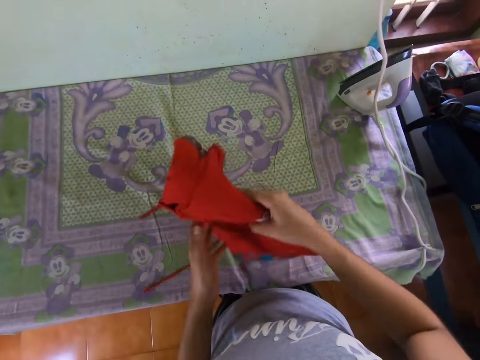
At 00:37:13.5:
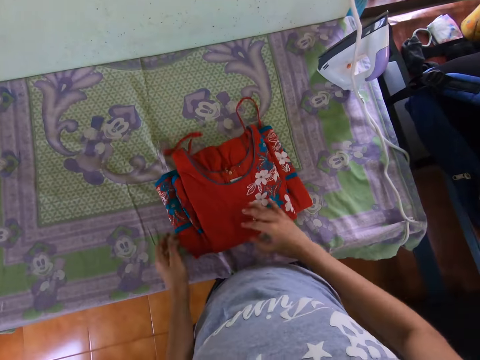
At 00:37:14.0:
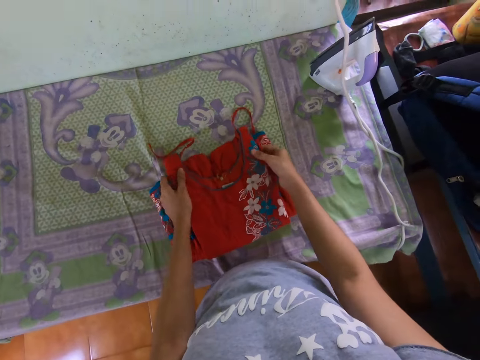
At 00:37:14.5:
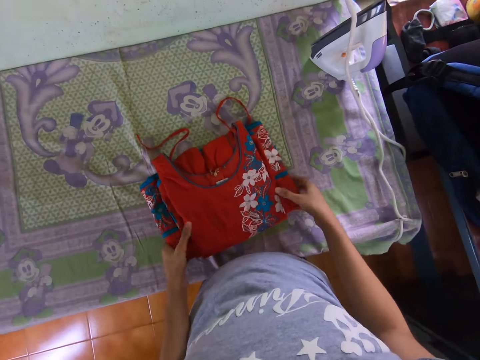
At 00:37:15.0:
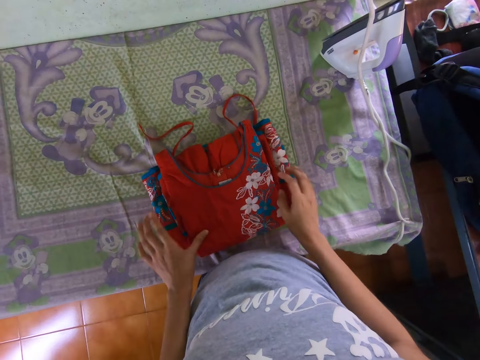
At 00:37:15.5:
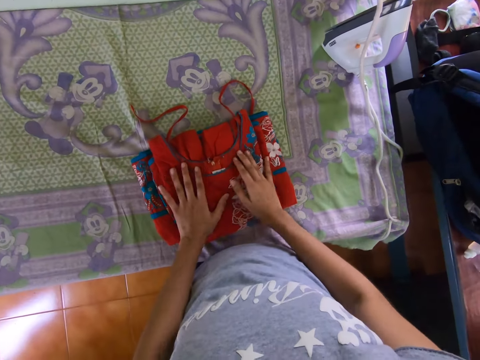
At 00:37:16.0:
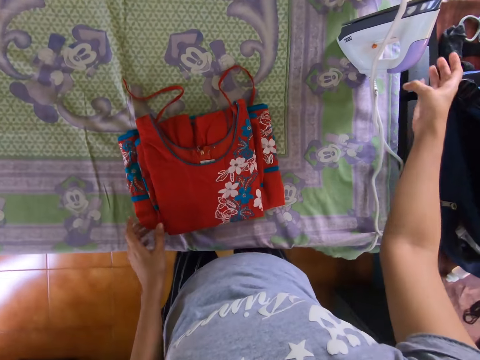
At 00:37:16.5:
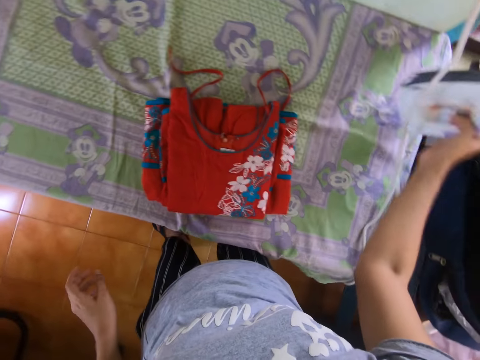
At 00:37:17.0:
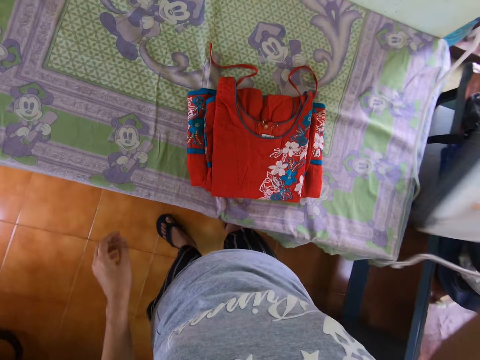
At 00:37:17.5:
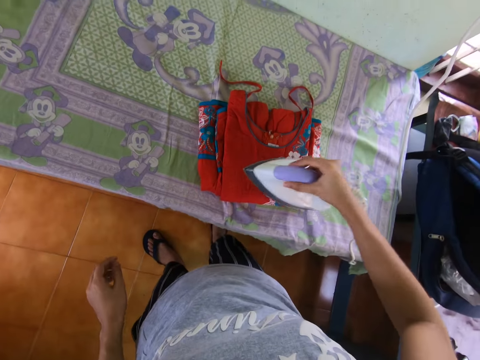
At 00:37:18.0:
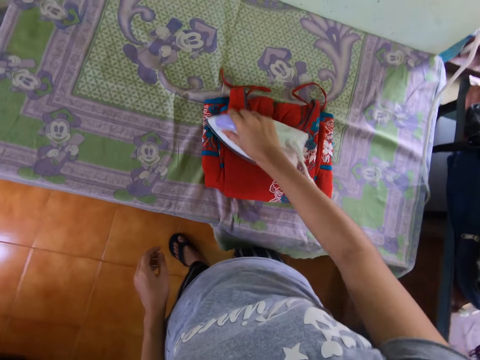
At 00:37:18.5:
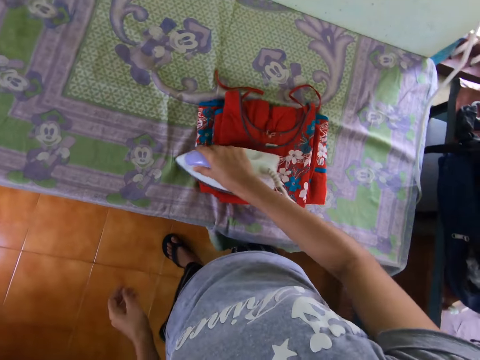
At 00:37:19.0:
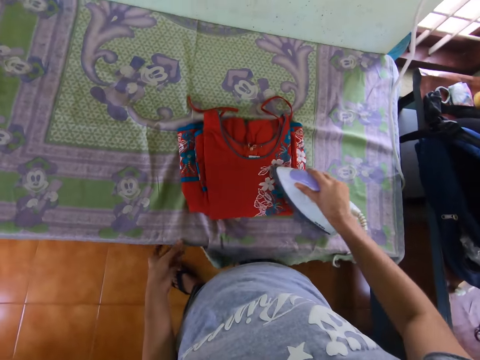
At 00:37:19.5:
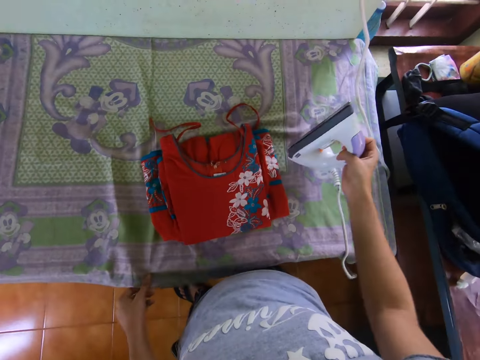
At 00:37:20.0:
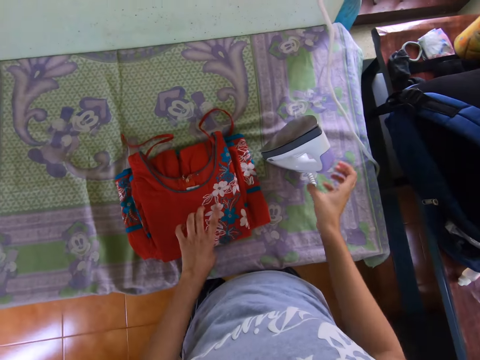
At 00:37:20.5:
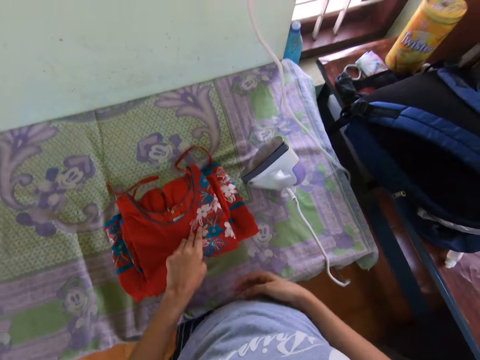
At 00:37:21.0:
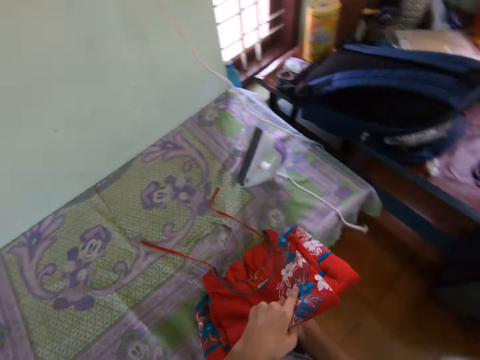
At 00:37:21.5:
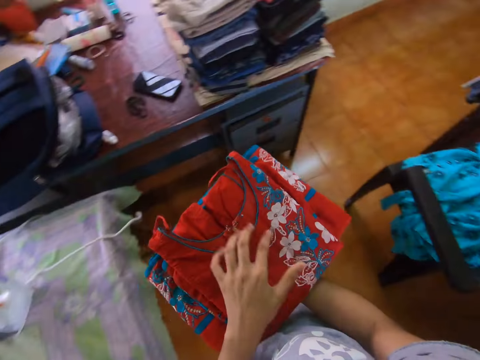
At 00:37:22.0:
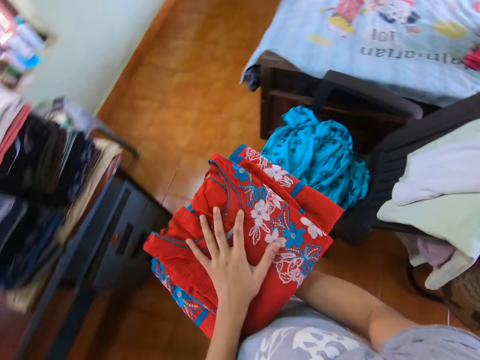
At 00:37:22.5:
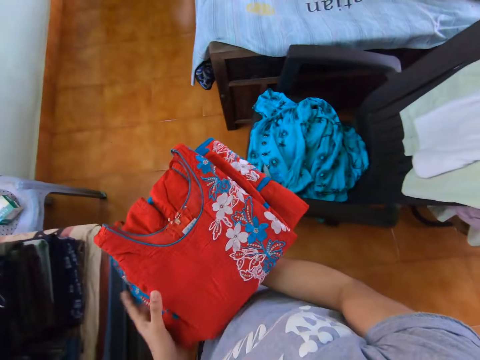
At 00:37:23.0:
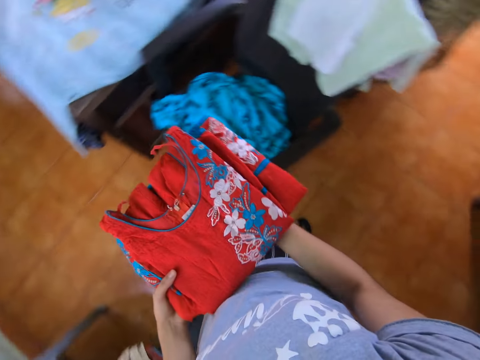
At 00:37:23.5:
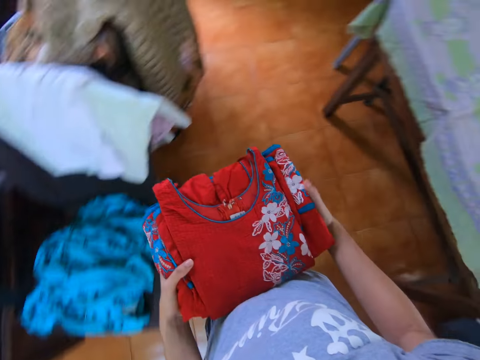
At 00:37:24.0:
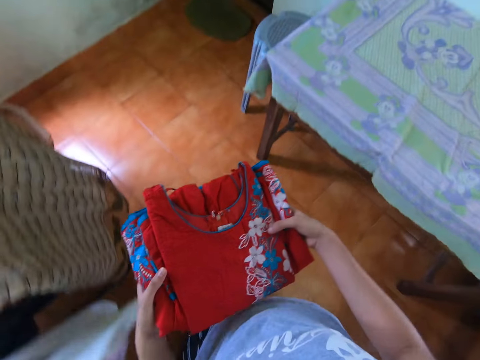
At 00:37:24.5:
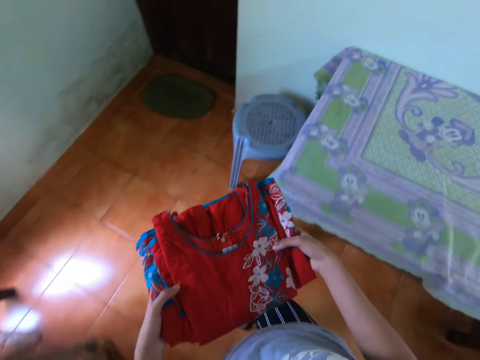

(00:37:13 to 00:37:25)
The camera wearer turns the dress. They stretch the dress. They pick the cloth iron. They iron the cloth with the iron. They place the cloth iron on the table. They pick the dress. They walk around the house.

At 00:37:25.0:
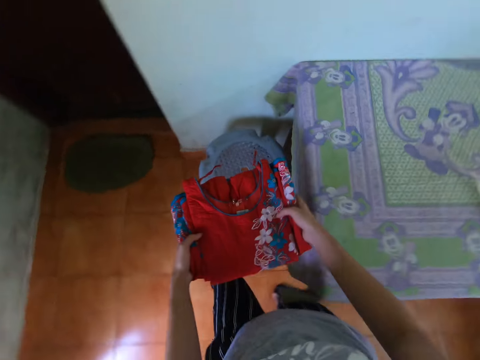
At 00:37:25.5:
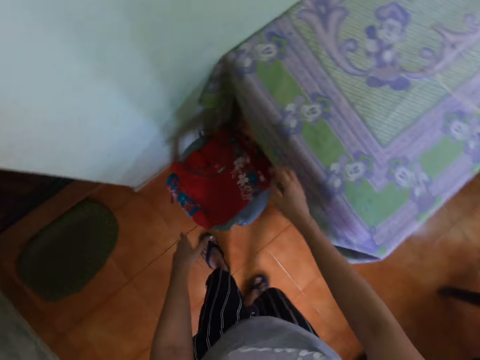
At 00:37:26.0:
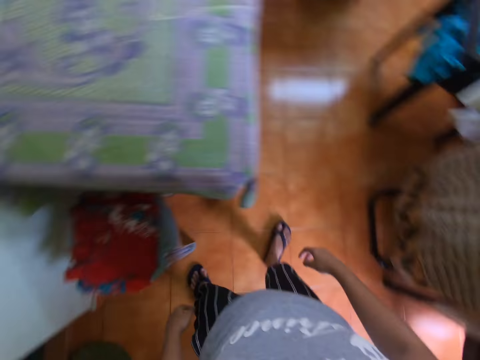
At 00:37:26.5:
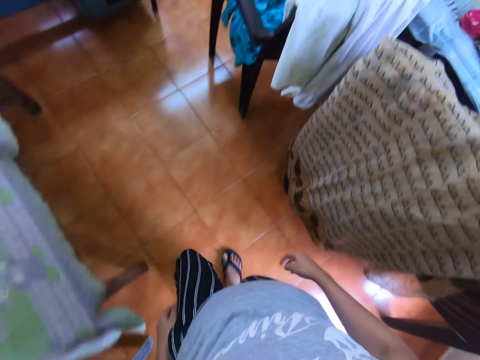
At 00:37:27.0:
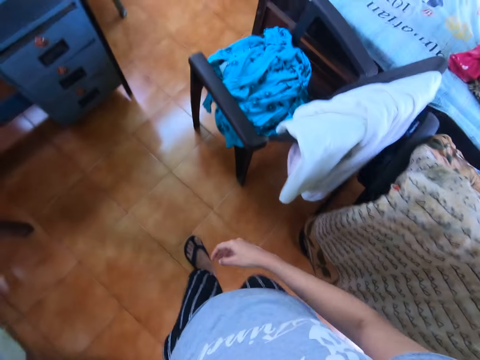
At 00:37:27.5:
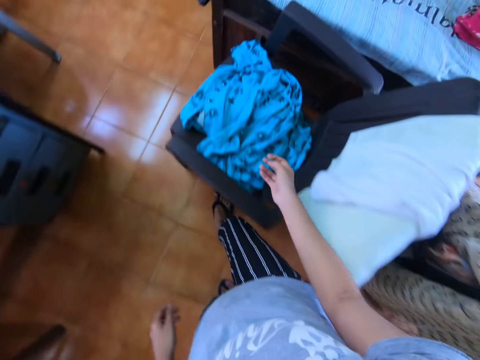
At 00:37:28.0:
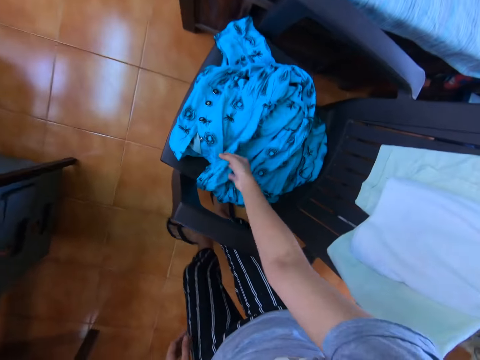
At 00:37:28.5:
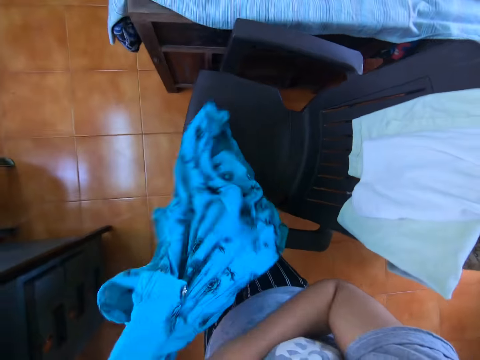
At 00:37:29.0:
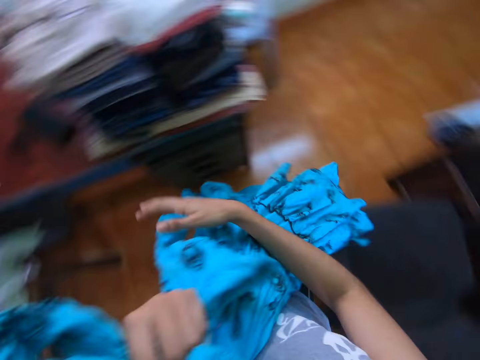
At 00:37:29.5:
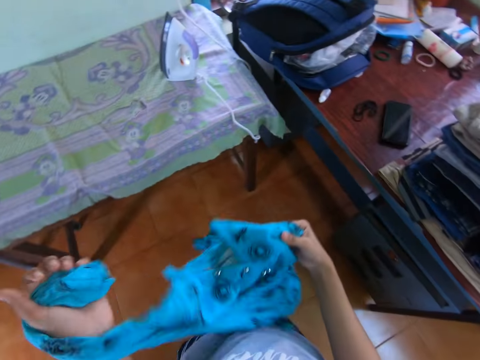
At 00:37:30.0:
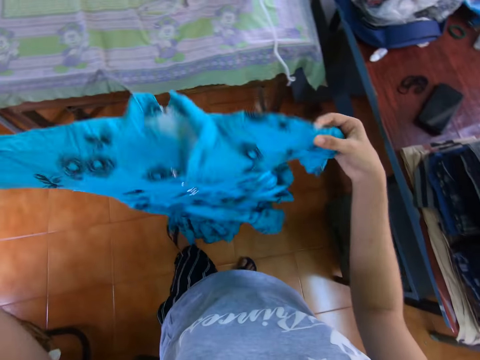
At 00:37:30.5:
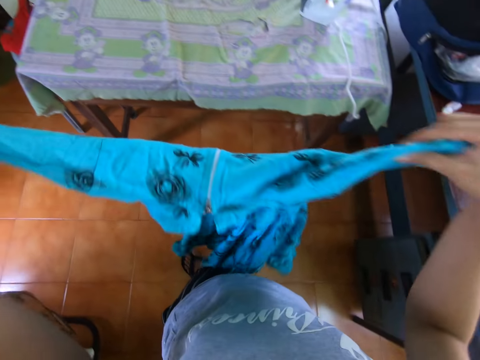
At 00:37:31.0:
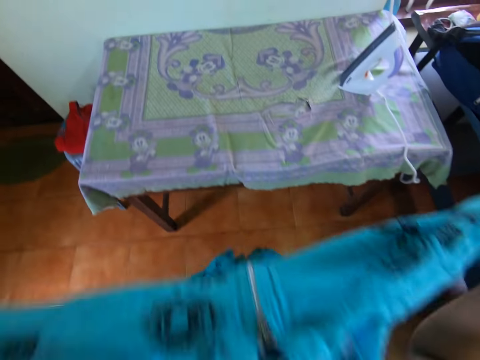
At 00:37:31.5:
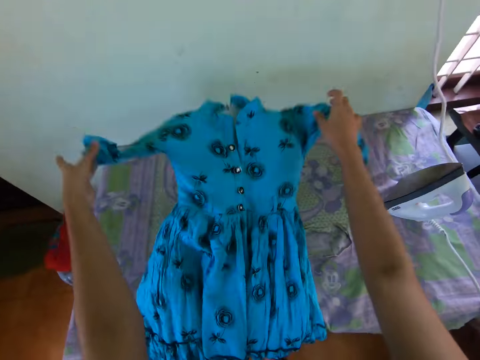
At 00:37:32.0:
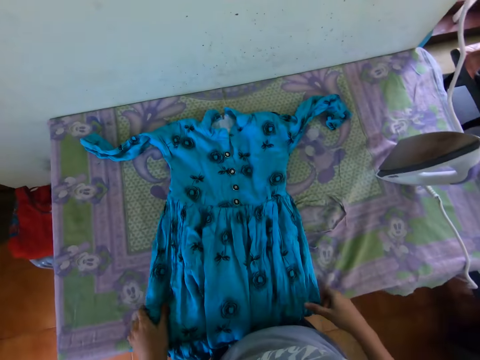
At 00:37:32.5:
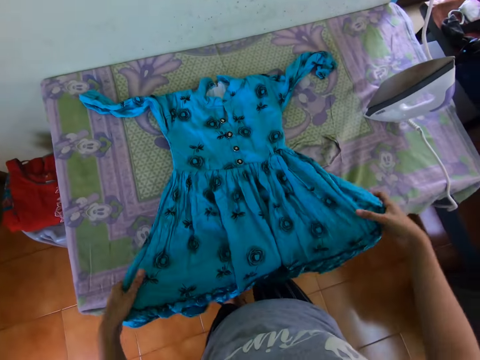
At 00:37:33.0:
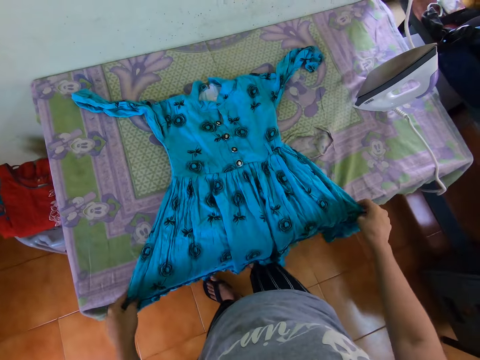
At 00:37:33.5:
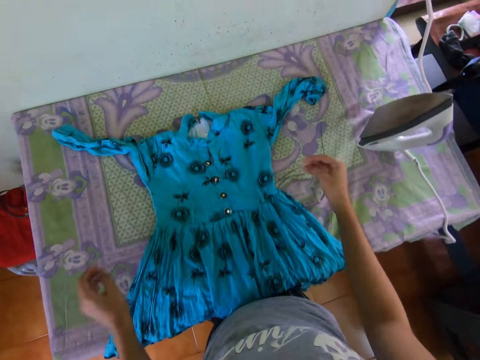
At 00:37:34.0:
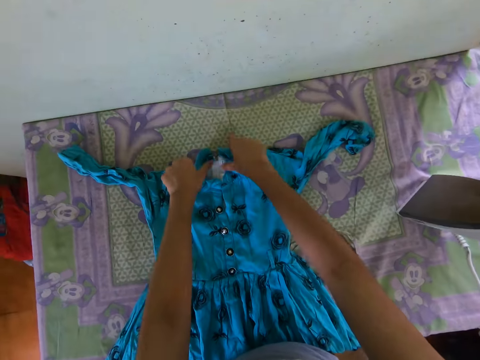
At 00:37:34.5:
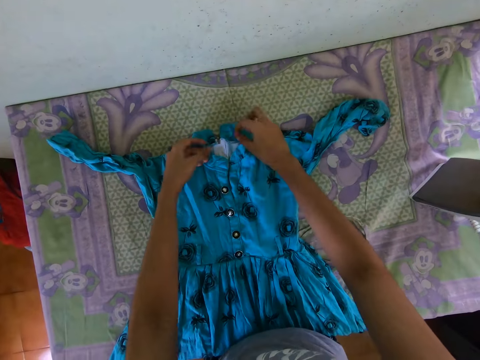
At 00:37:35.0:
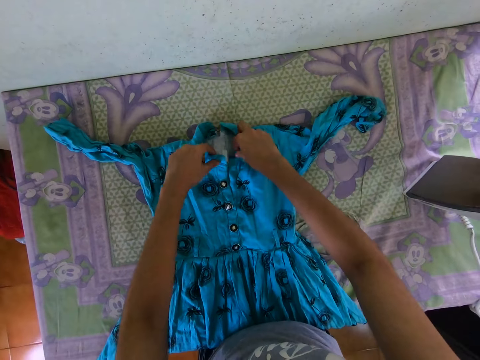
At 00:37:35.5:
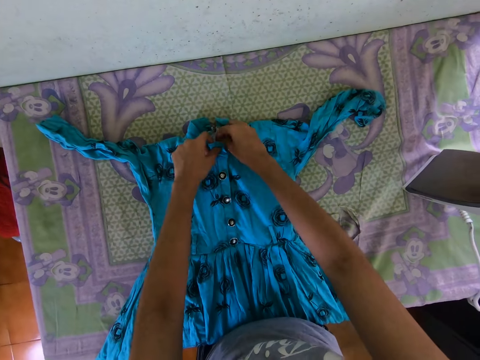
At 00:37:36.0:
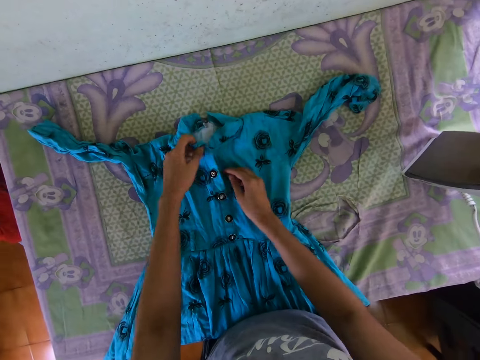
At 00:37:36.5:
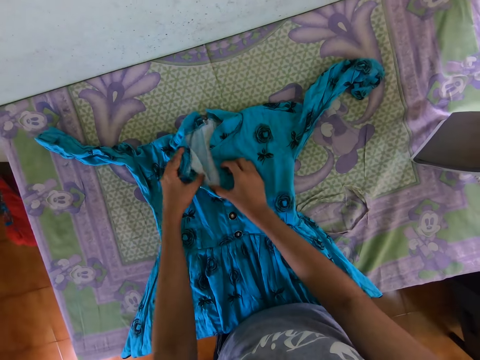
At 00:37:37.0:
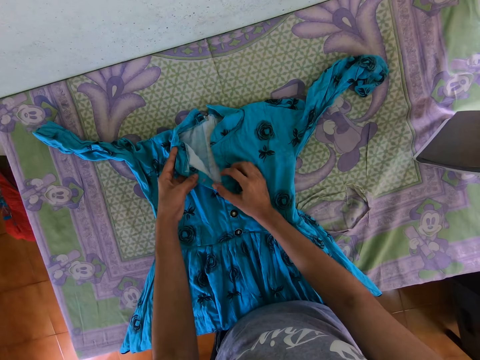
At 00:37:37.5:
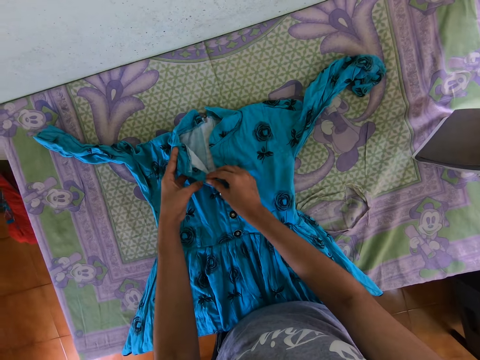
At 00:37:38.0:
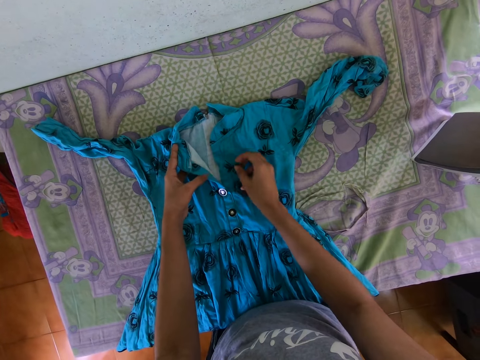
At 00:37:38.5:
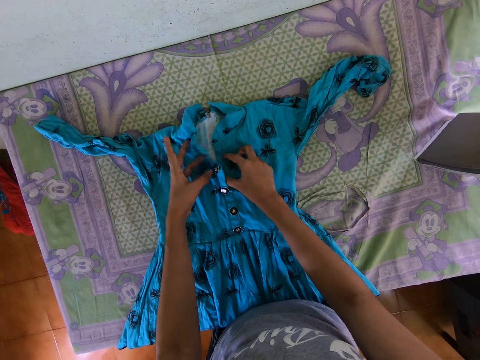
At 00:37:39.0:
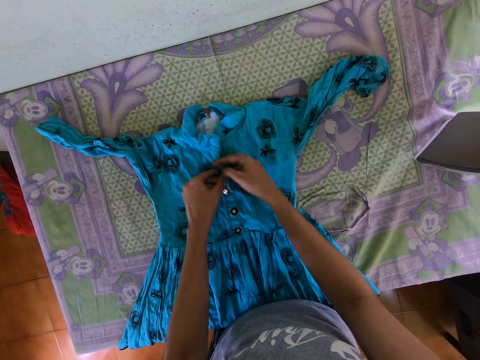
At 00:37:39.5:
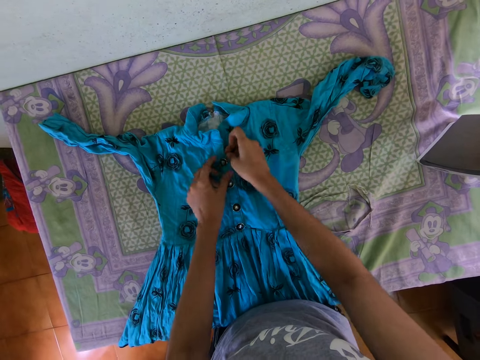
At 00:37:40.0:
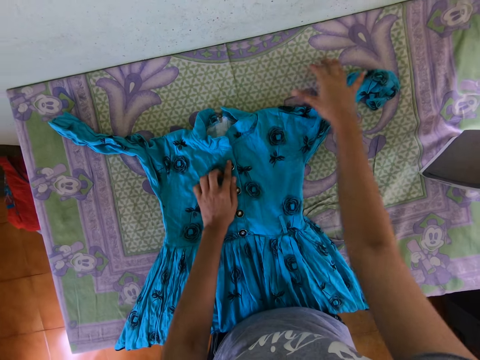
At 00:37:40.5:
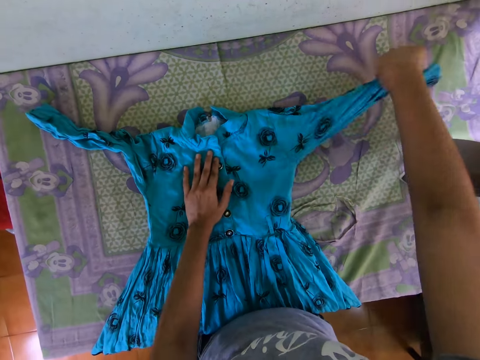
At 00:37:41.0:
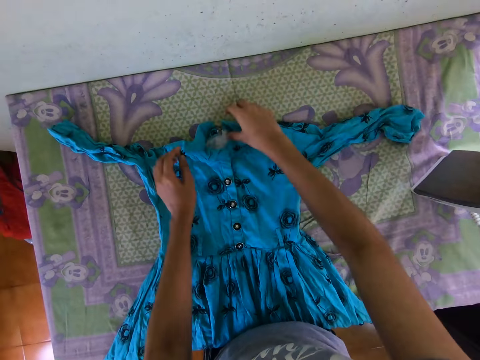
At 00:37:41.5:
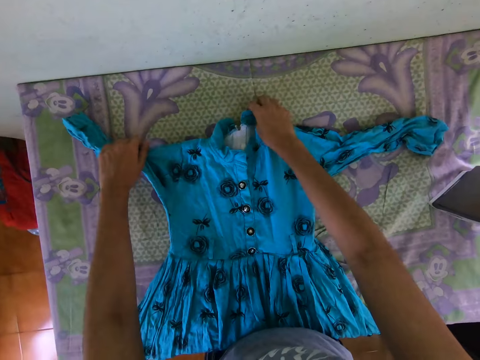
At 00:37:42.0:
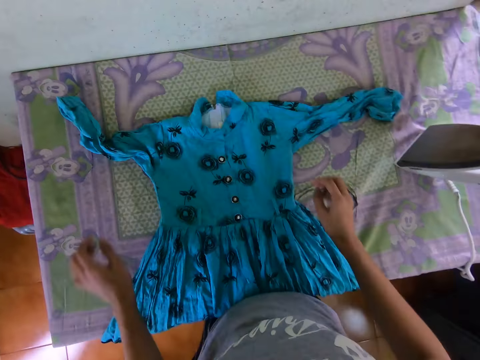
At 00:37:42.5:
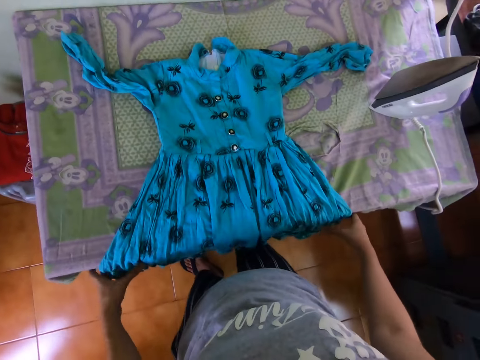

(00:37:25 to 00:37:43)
The camera wearer drops the dress on the stool. They move back to the chair. They walk around. They pick a dress. They unfold the cloth. They drop the dress on the table. They stretch the dress. They adjust the cloth.
